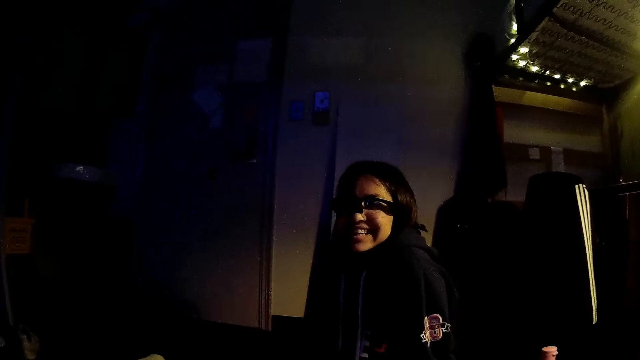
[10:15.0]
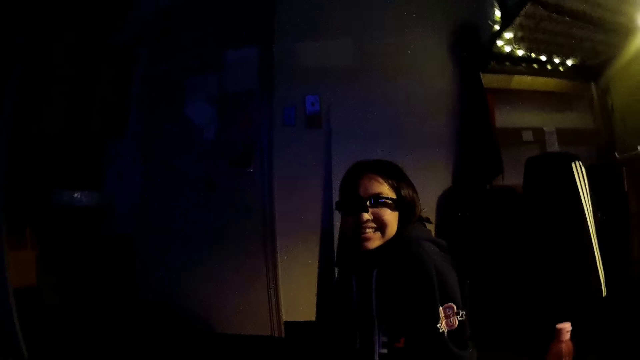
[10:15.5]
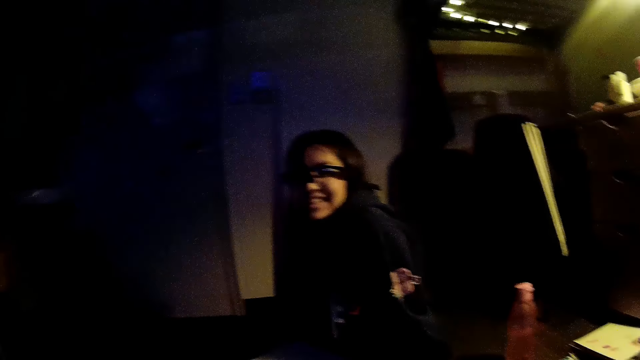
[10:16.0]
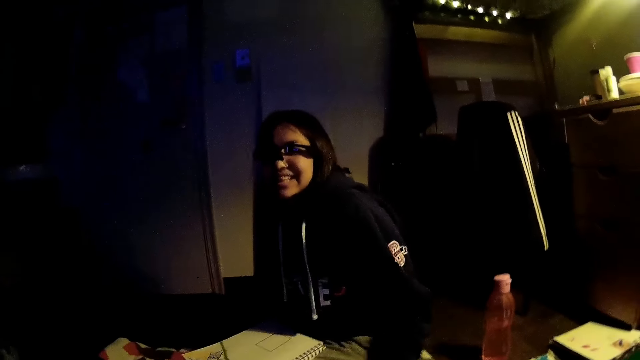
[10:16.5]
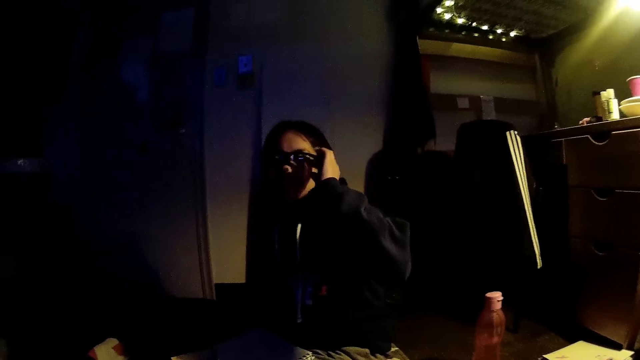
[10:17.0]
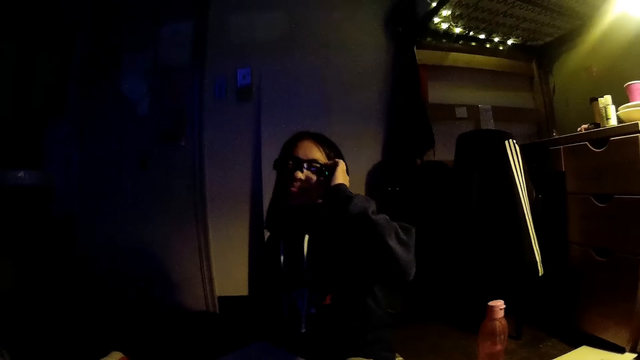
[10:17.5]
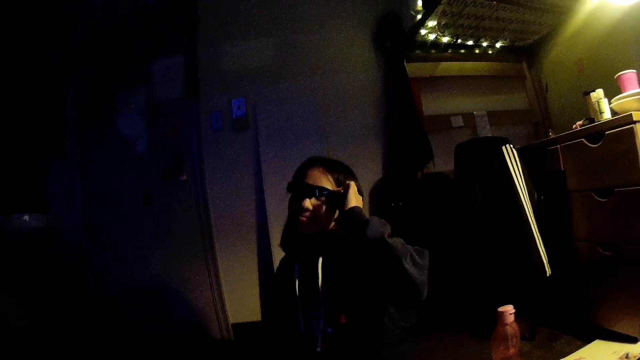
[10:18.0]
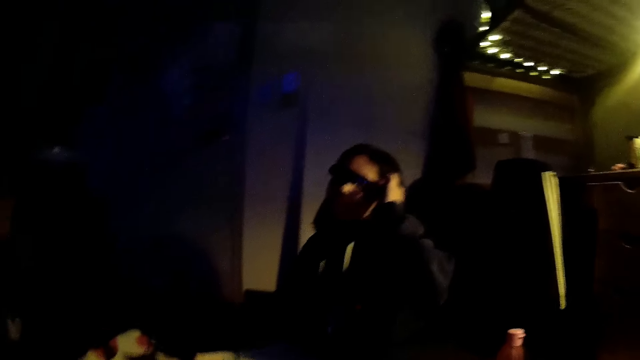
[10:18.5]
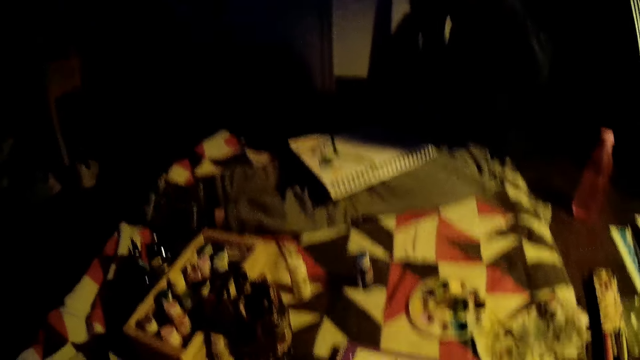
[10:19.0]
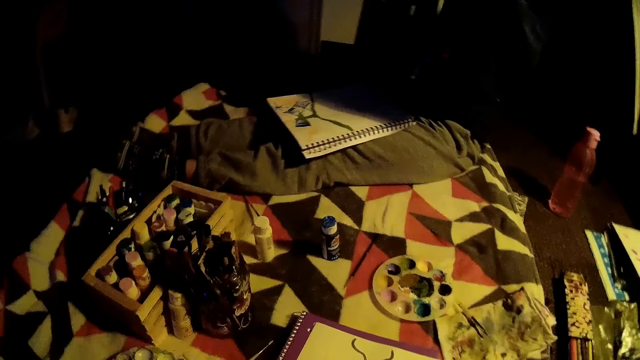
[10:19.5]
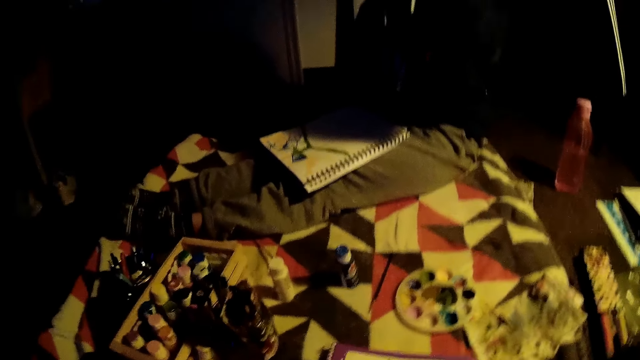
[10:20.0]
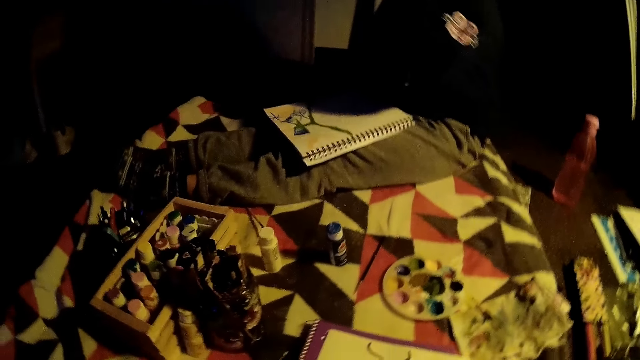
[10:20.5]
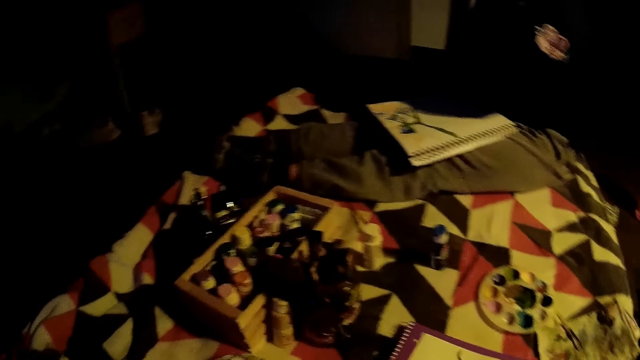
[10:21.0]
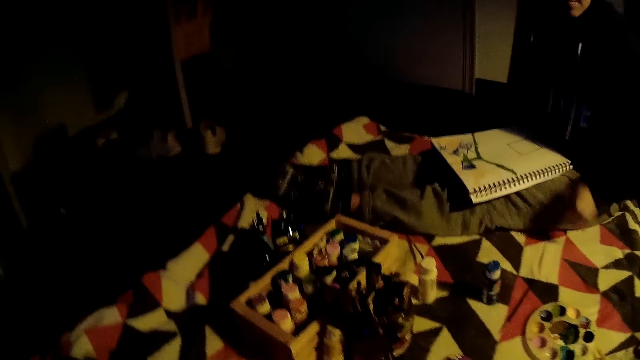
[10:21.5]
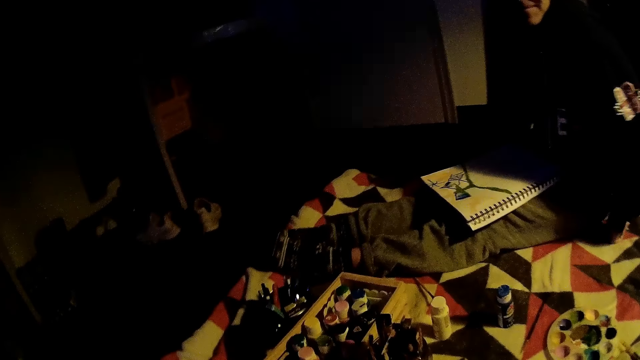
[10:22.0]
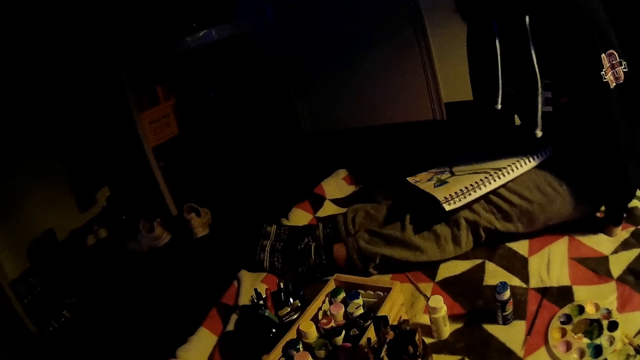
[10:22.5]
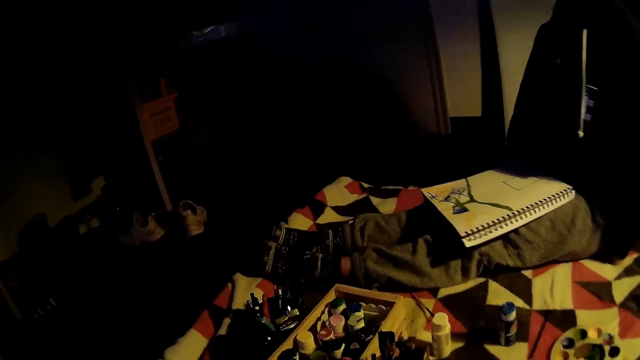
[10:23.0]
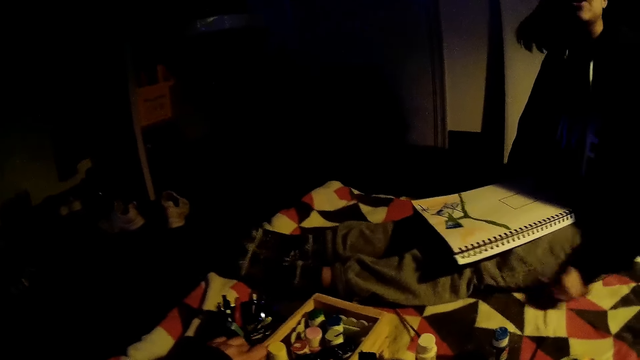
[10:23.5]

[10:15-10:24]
The woman adjusts her glasses with her left hand. She adjusts her sitting posture.

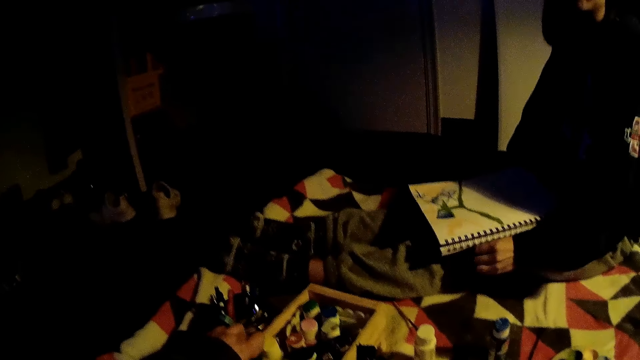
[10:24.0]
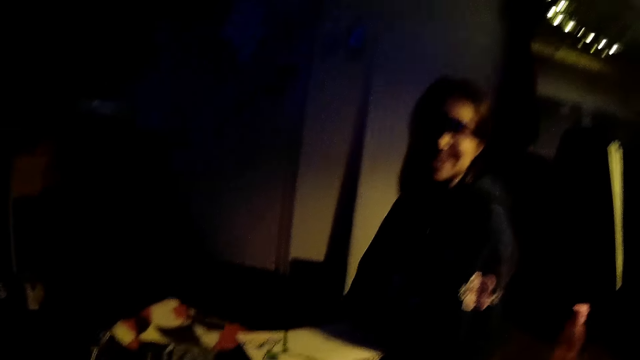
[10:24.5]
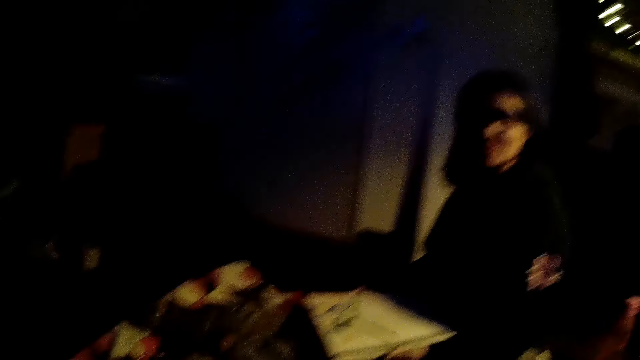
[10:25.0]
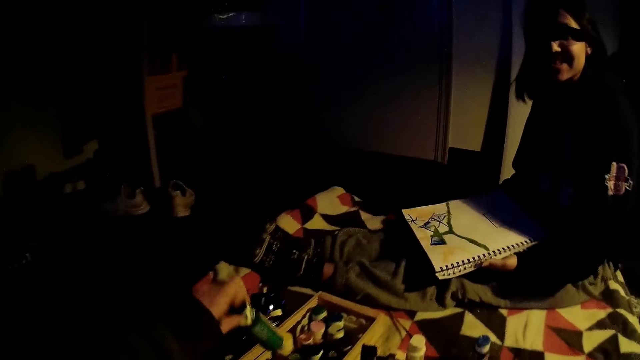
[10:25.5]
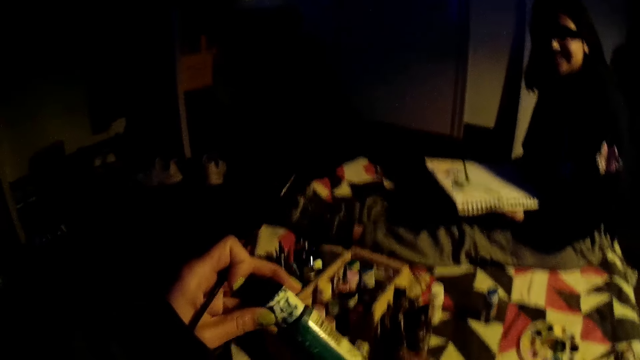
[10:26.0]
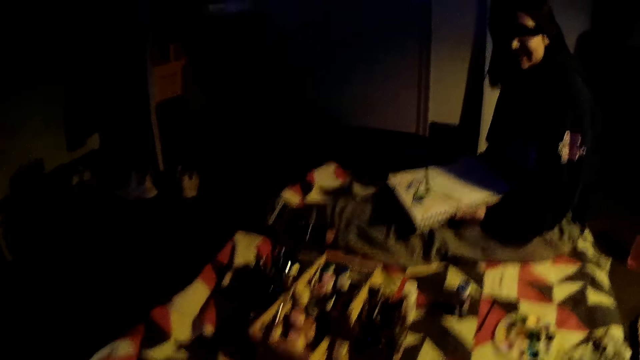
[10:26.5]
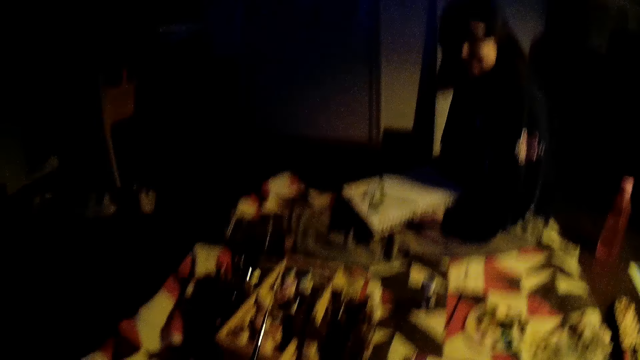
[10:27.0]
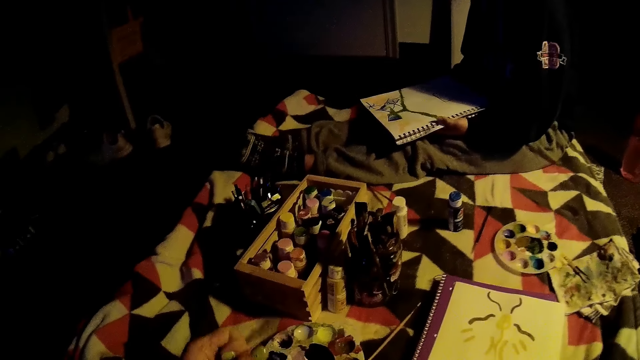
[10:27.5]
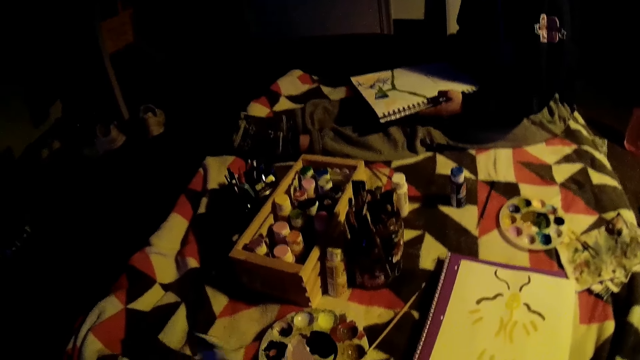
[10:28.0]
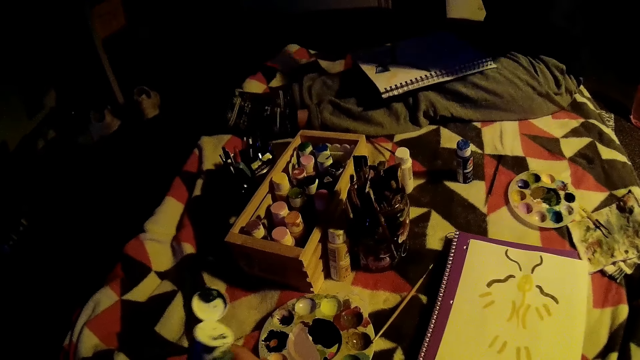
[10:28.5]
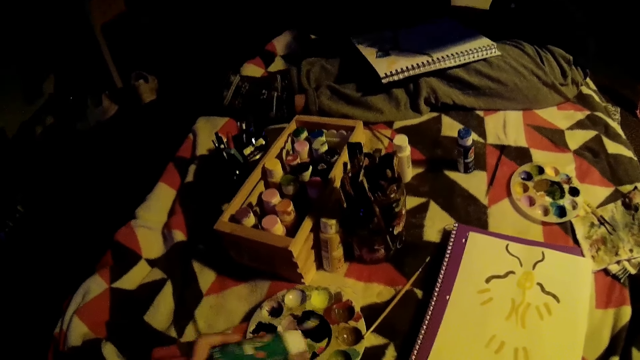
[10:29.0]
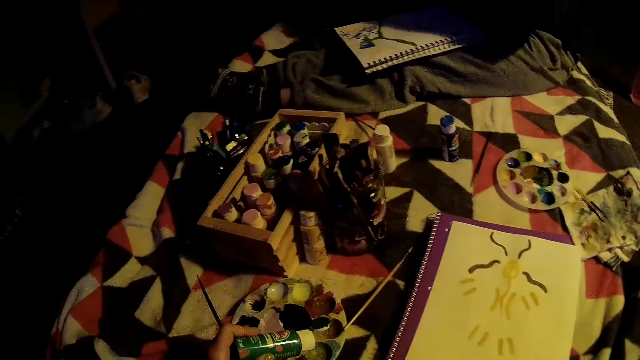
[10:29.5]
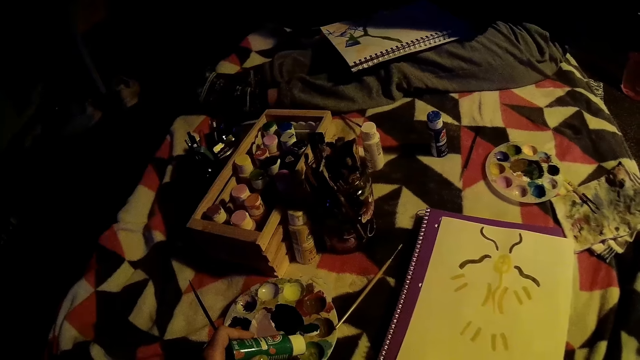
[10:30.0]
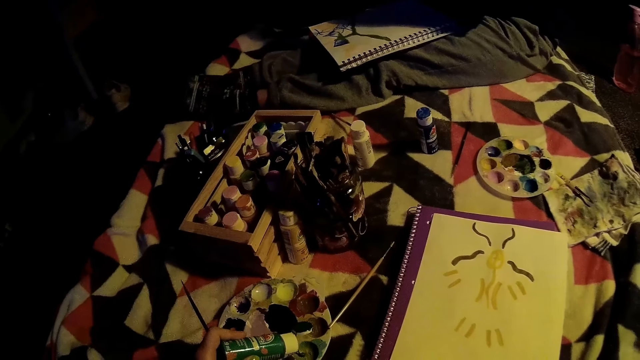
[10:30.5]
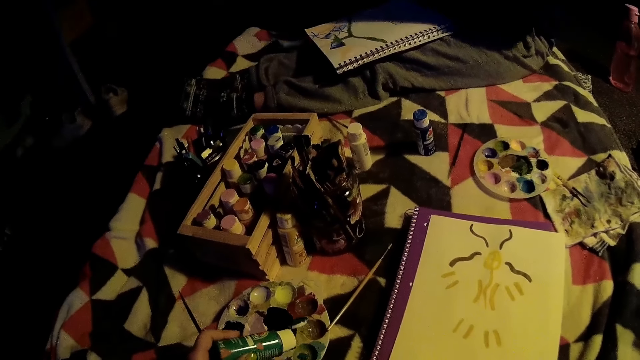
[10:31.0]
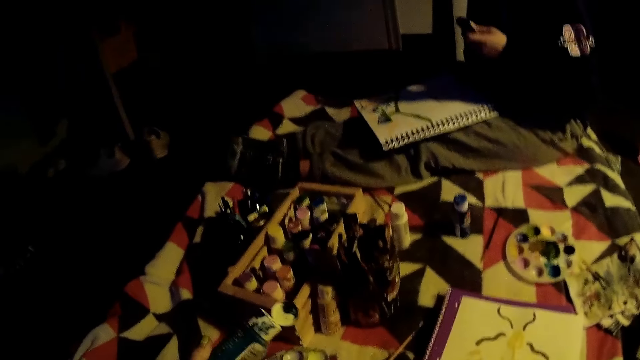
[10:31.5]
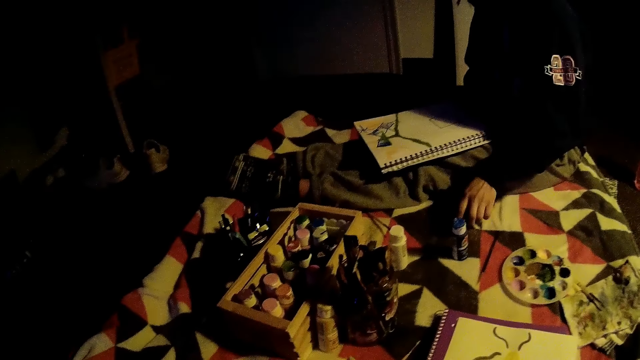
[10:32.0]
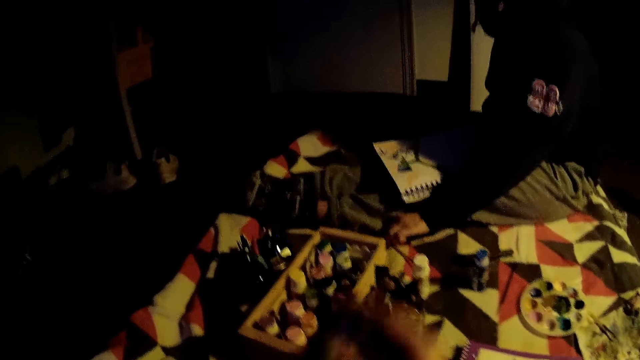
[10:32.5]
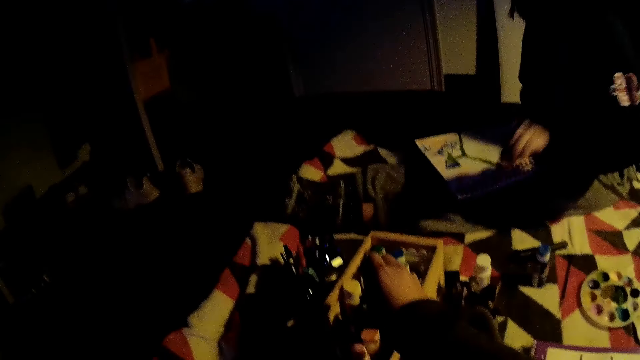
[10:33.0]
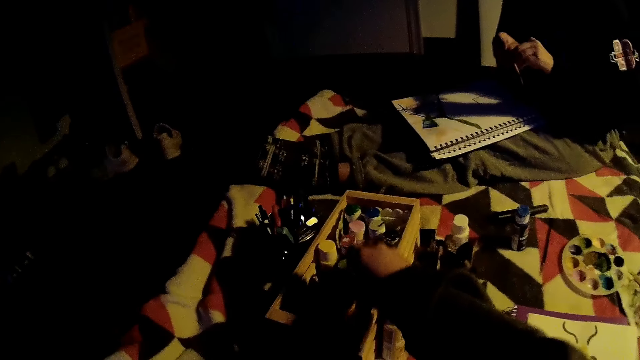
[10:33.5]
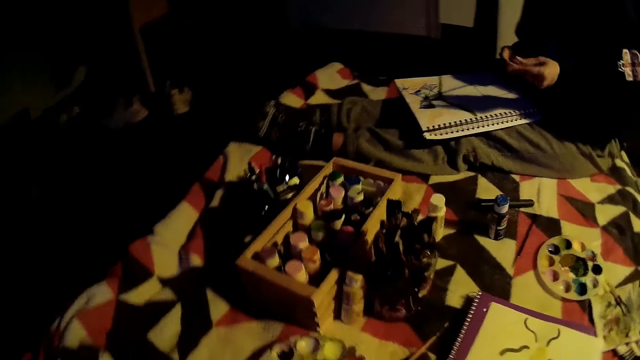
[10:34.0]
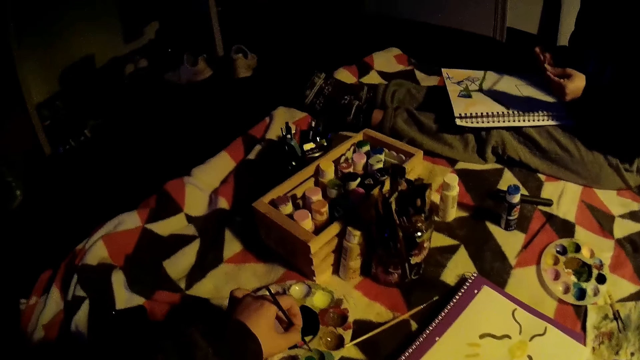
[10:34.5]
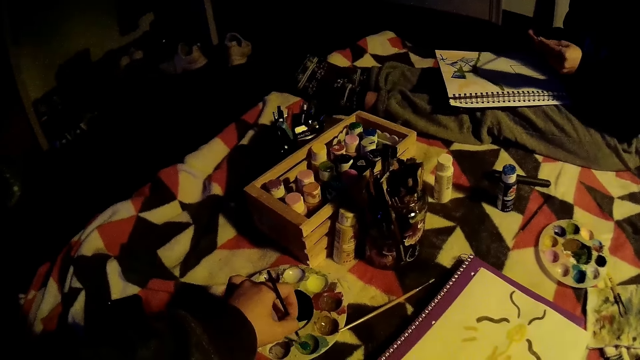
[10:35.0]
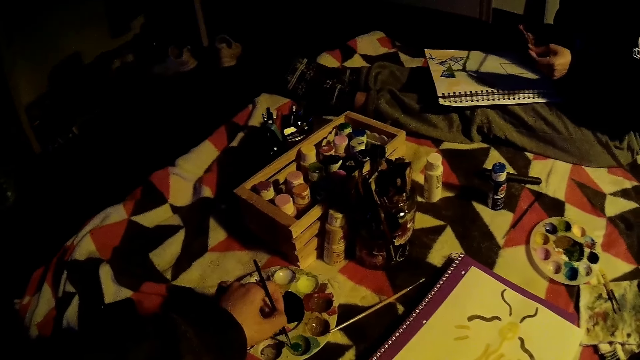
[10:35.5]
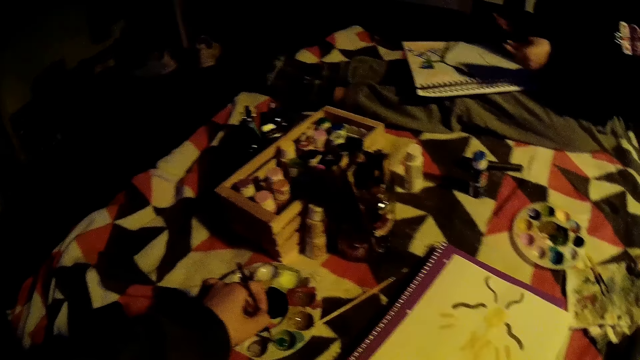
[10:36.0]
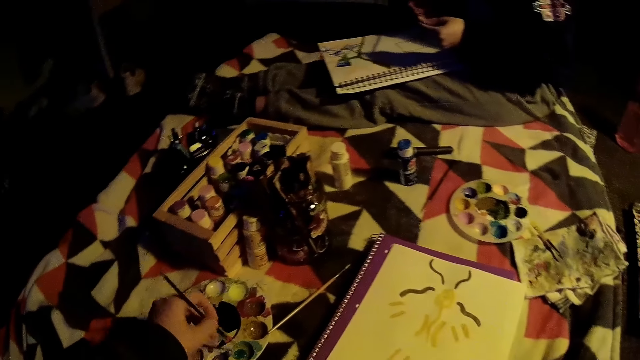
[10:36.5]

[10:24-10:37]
The camera wearer places her hand on the wooden box. She picks up a paint bottle from the box with her left hand. She holds the paint bottle. She opens the paint bottle. She pours the paint into the paint tray or pallet. She pulls back the paint bottle slightly. A woman drops the marker on the mat with her left hand. The camera wearer closes the paint bottle. The woman picks up a brush on the mat with her left hand. The camera wearer returns the paint bottle in the wooden box. The woman passes the brush to her right hand. The camera wearer scoops paint with the brush in her left hand. She dips the watercolor pencil in the paint pallet.
